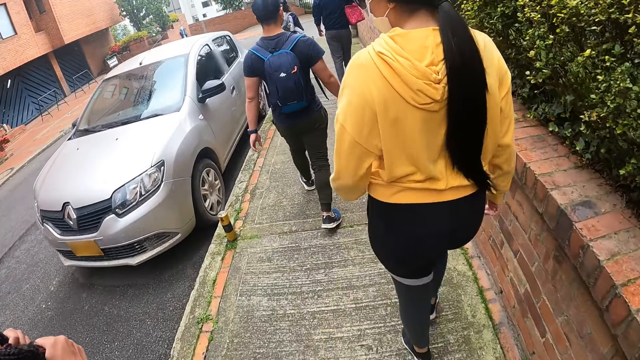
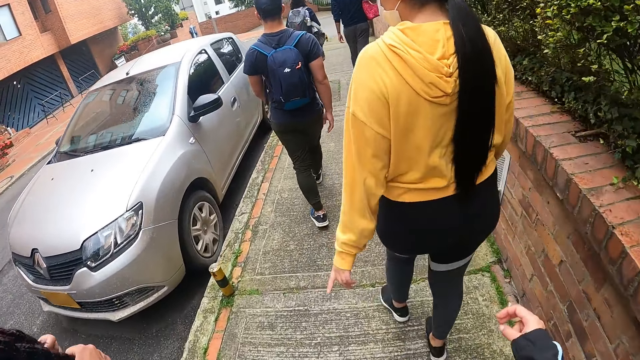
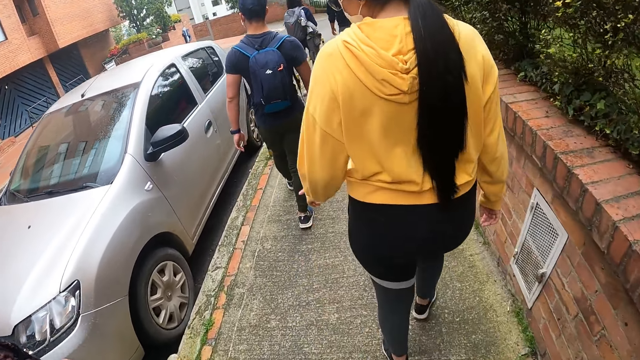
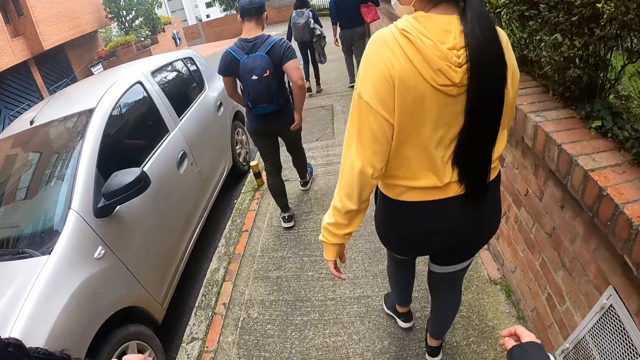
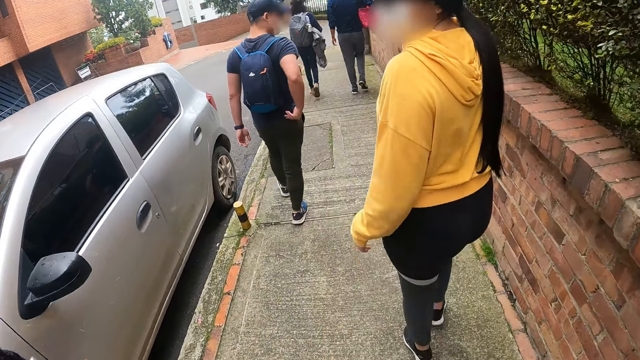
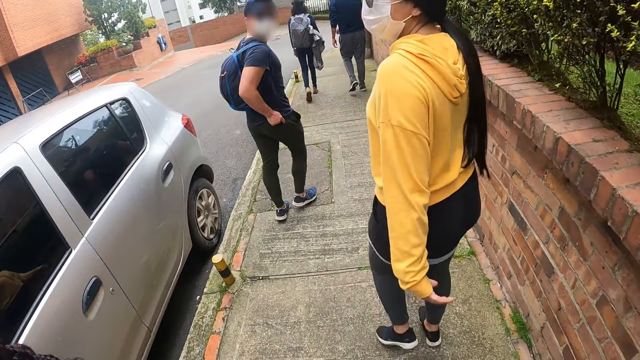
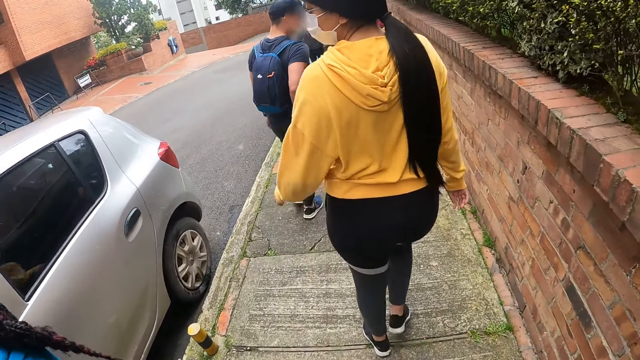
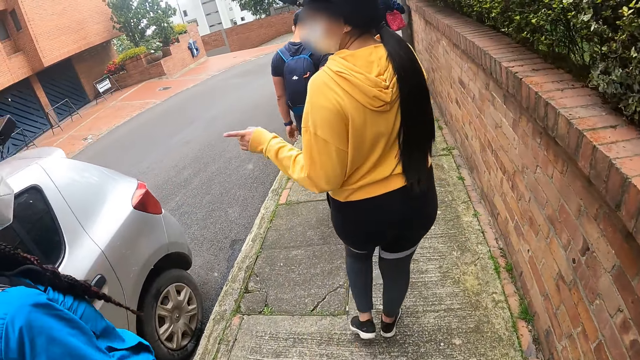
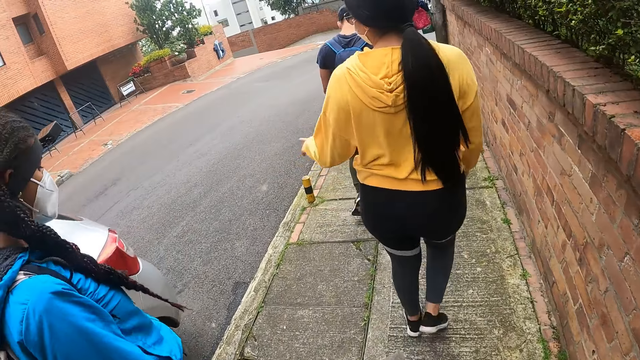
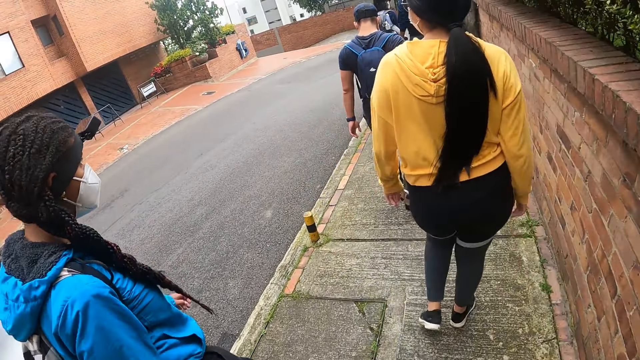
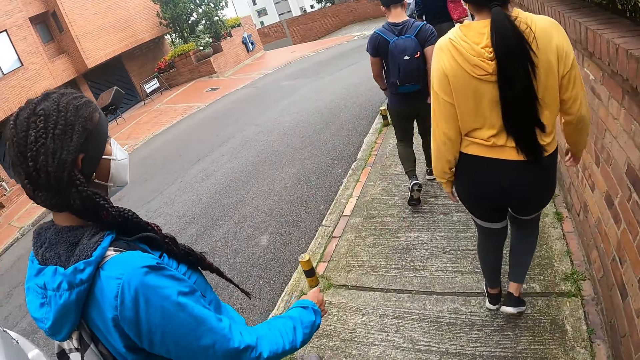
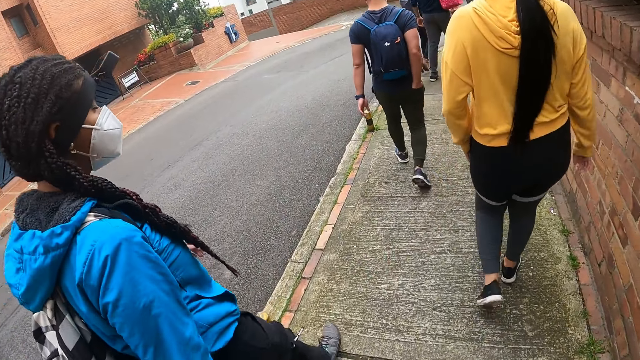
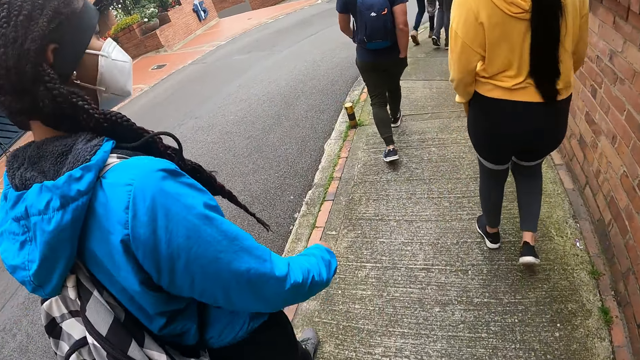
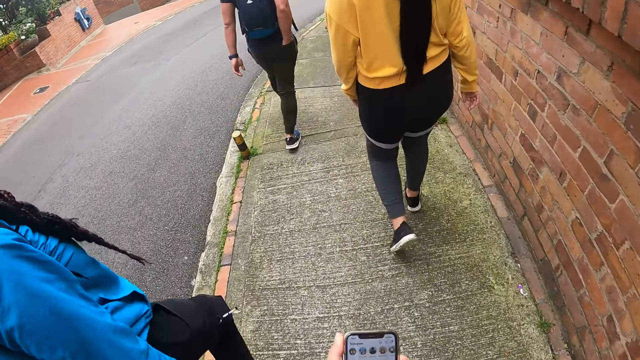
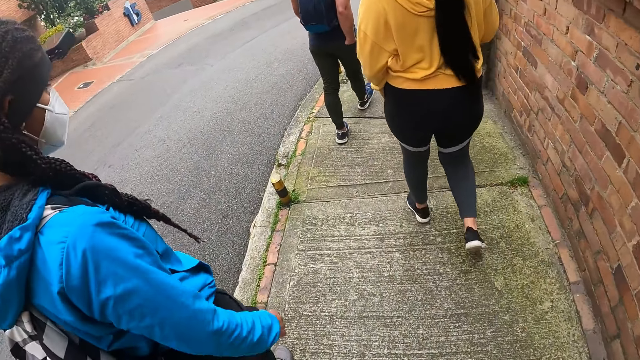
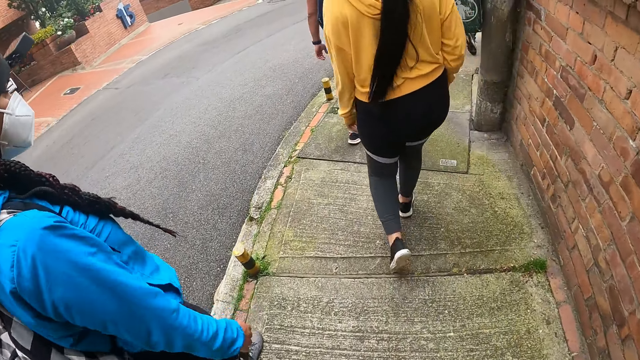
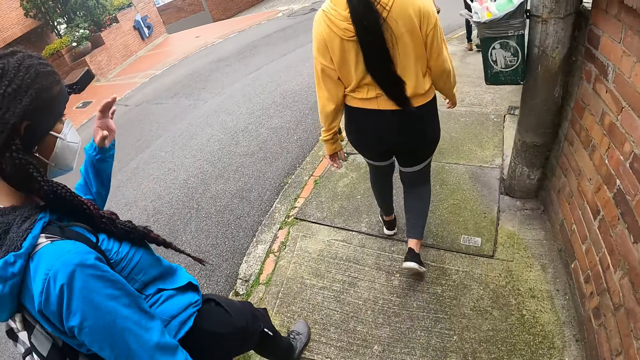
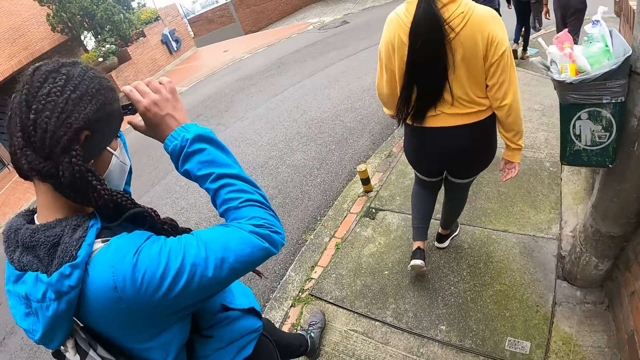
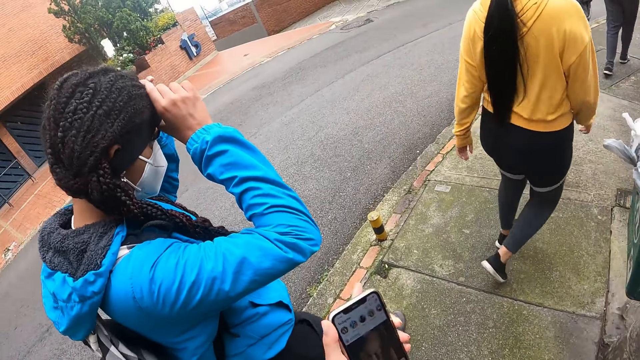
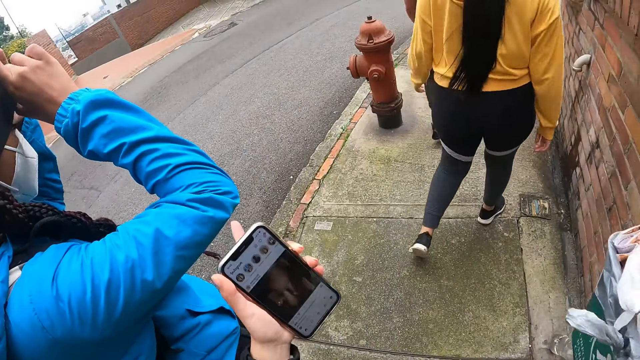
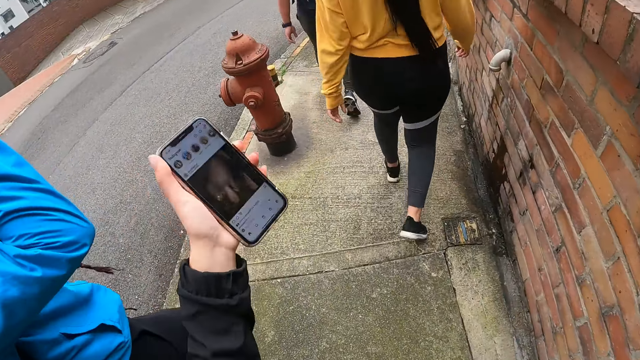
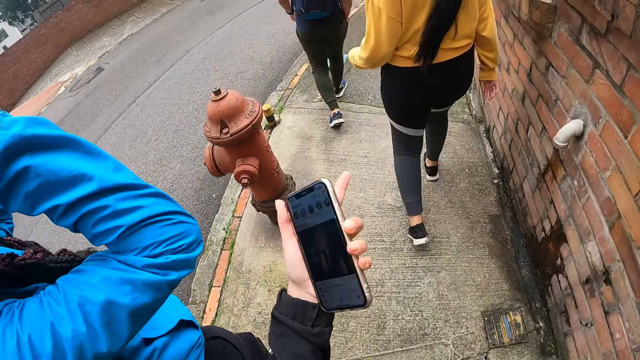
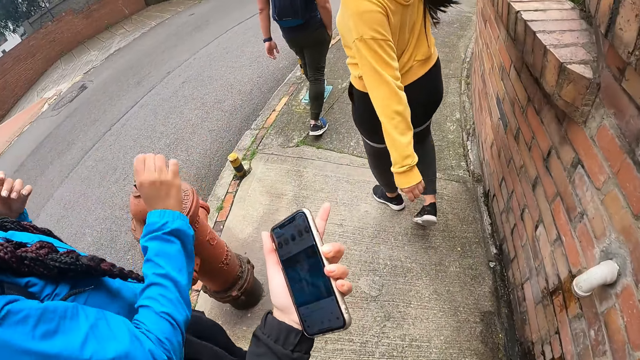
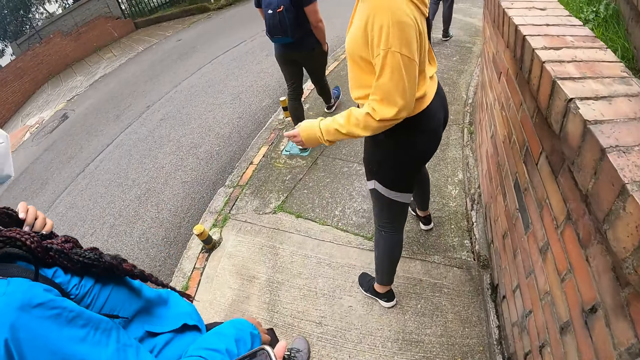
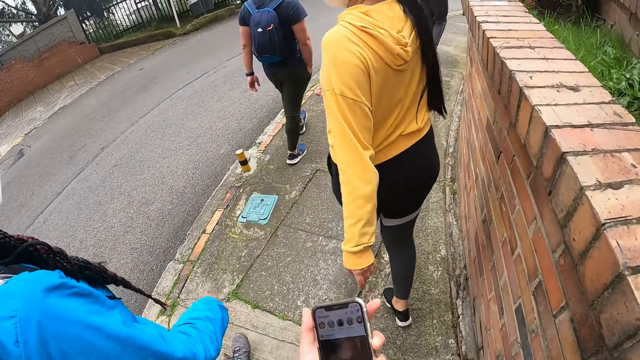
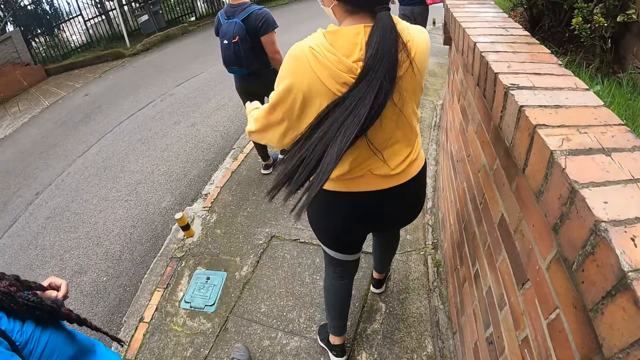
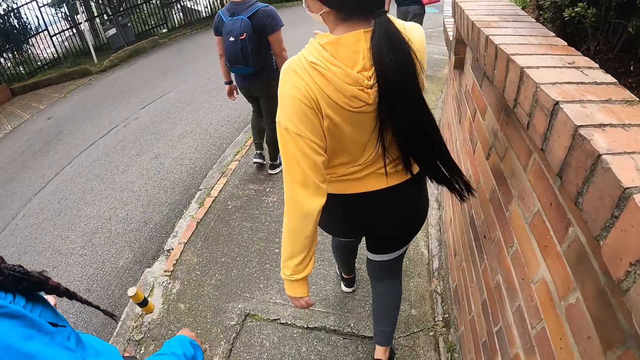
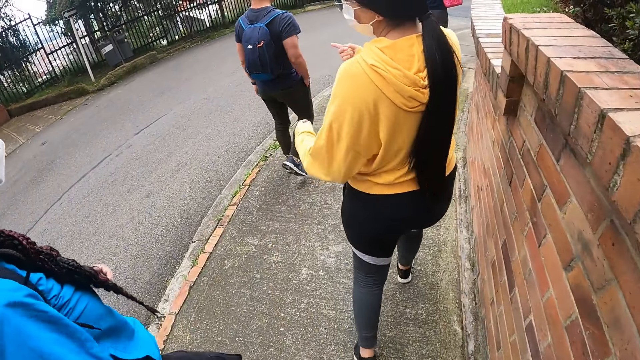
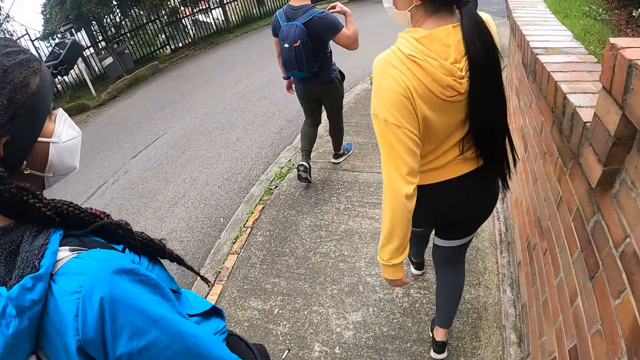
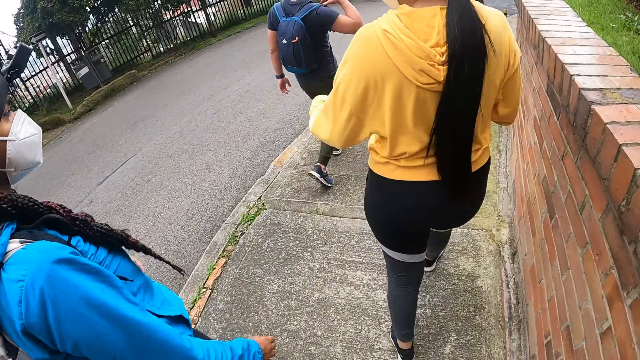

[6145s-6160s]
The camera wearer walks. A woman adjusts a camera with her right hand. The camera wearer interacts with the woman. She holds the phone with her left hand. She points with her left hand. Another woman interacts with the camera wearer and the first woman. The camera wearer looks at the phone.

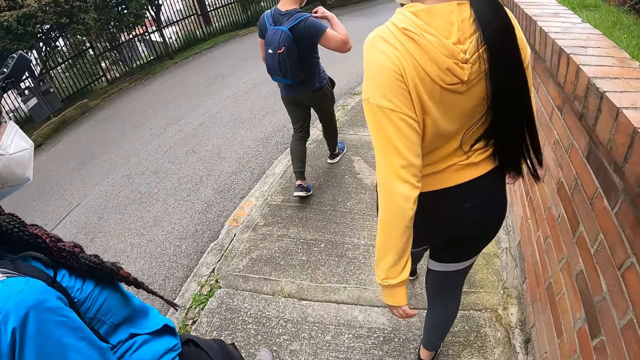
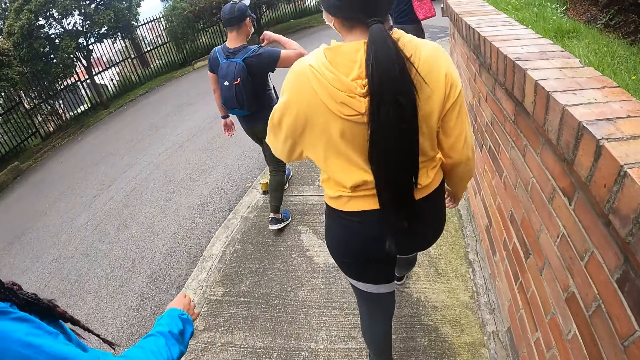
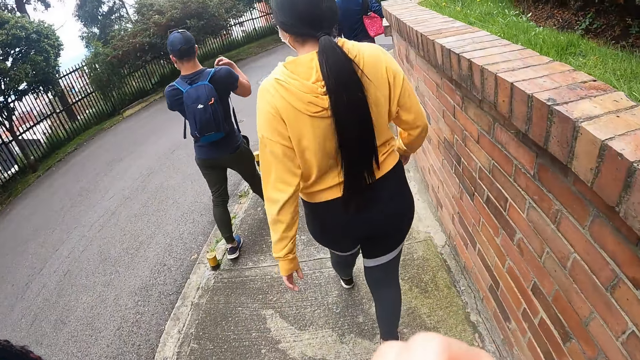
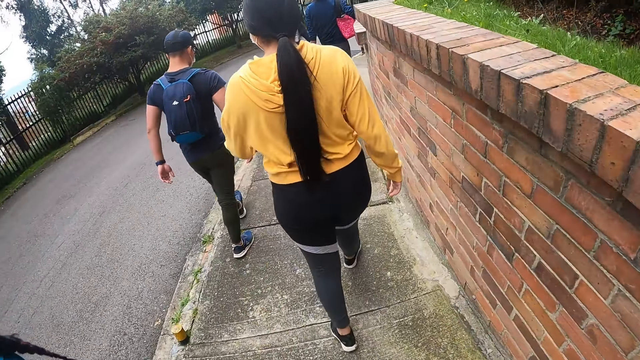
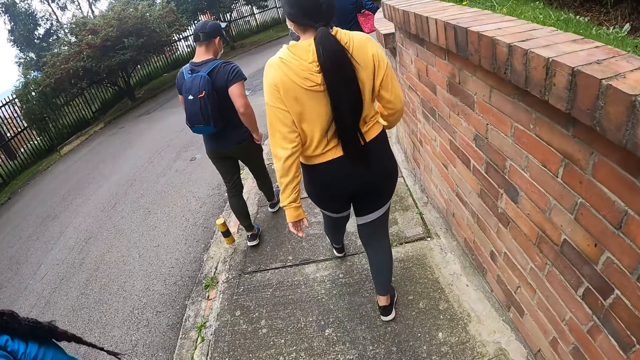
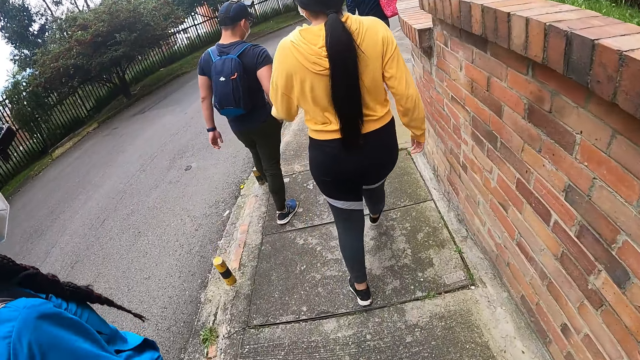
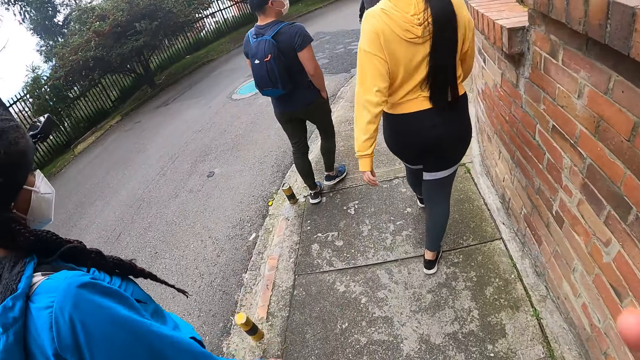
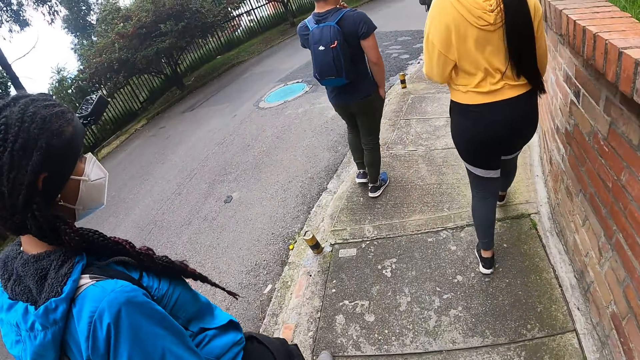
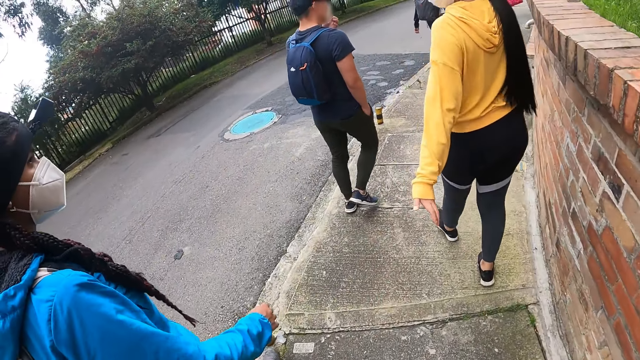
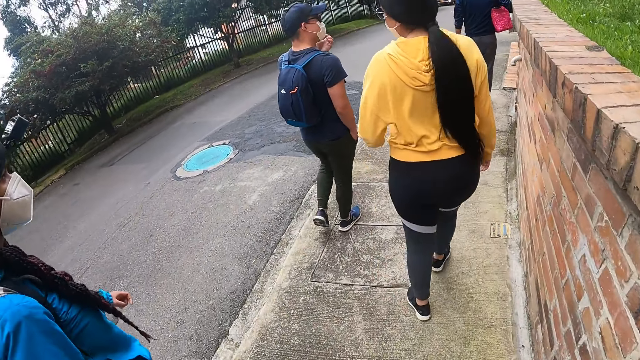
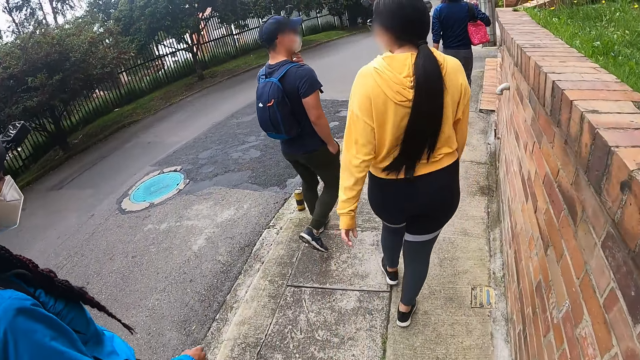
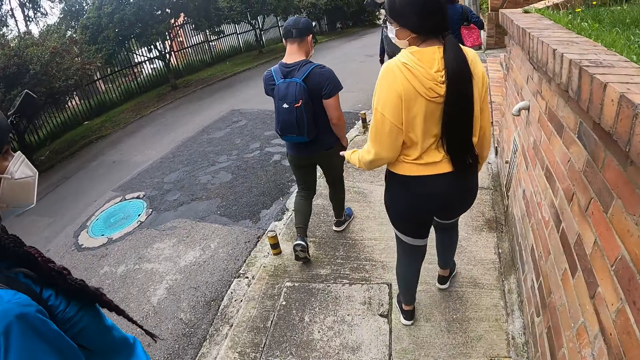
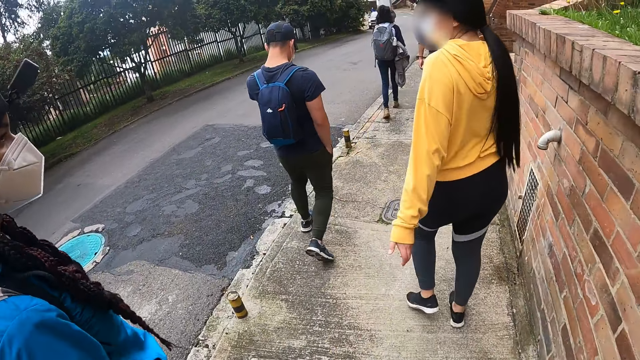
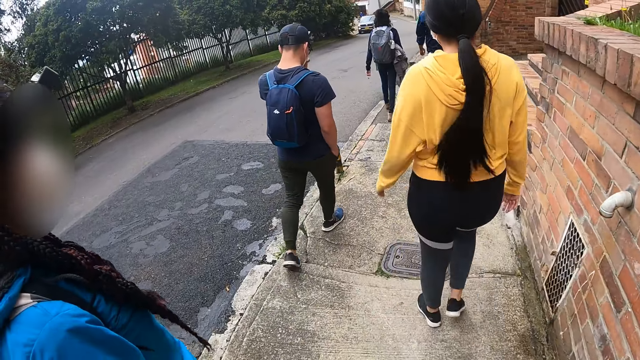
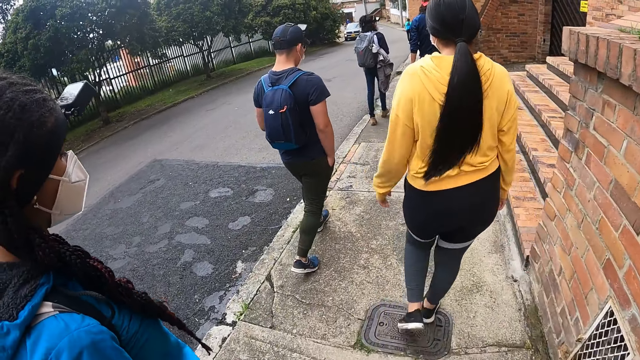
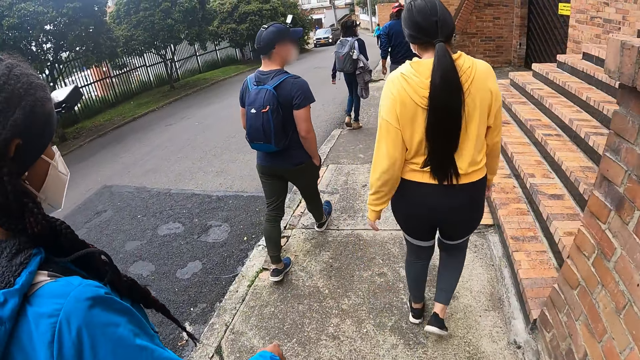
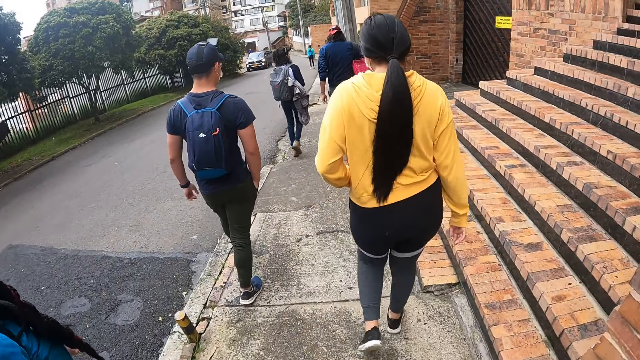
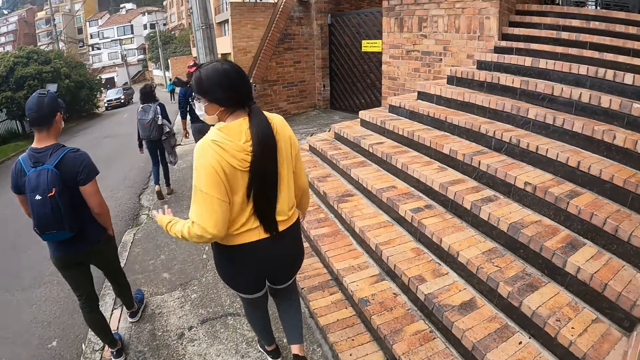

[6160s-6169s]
The camera wearer lifts their right hand.
